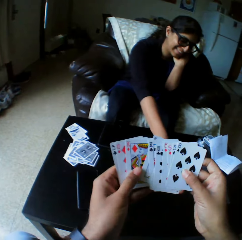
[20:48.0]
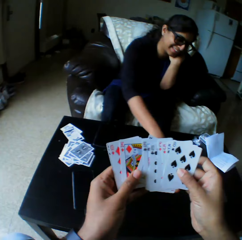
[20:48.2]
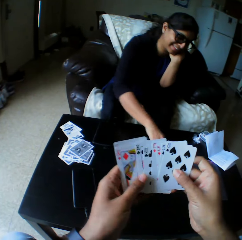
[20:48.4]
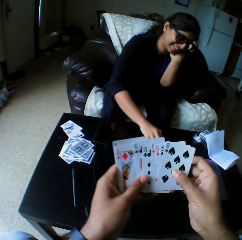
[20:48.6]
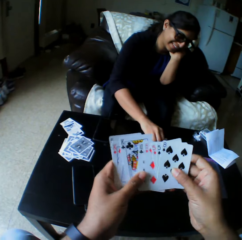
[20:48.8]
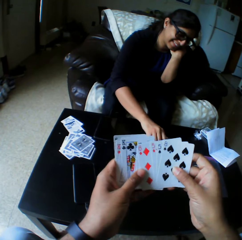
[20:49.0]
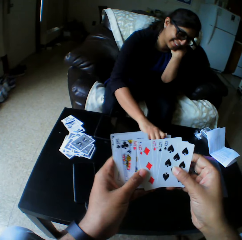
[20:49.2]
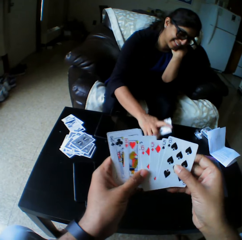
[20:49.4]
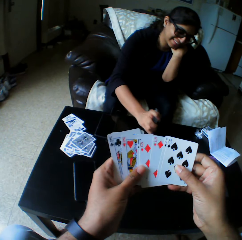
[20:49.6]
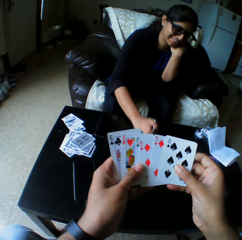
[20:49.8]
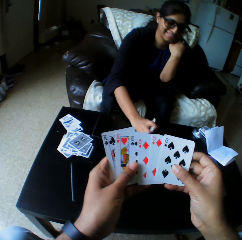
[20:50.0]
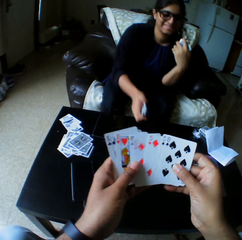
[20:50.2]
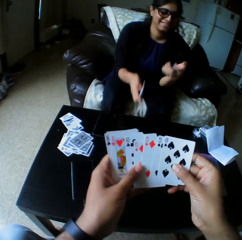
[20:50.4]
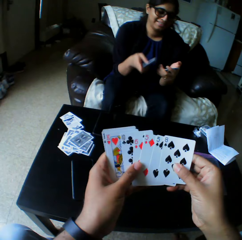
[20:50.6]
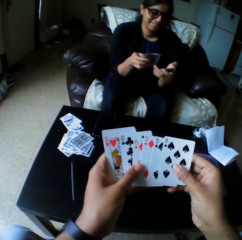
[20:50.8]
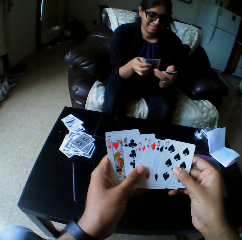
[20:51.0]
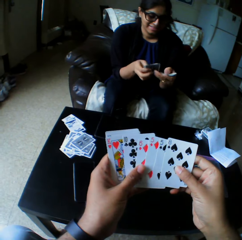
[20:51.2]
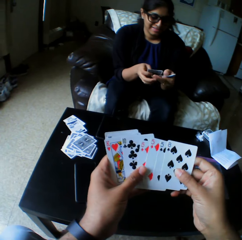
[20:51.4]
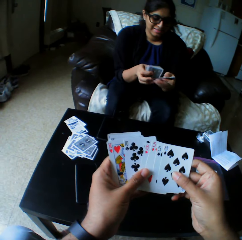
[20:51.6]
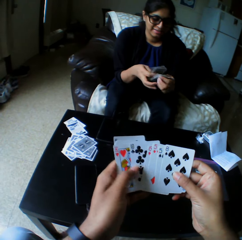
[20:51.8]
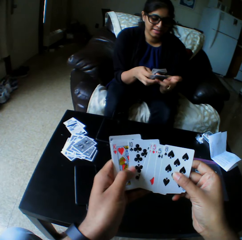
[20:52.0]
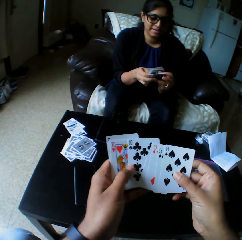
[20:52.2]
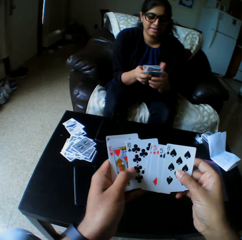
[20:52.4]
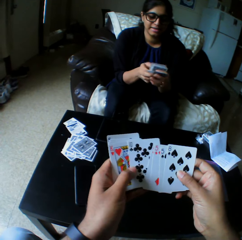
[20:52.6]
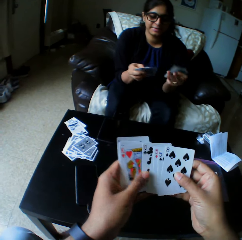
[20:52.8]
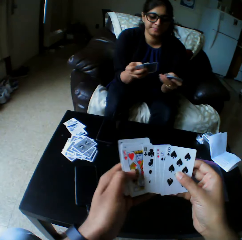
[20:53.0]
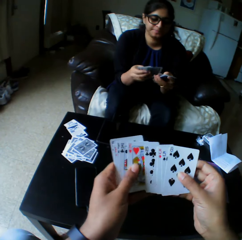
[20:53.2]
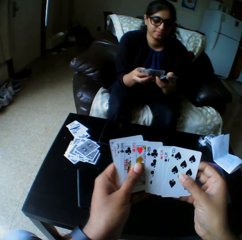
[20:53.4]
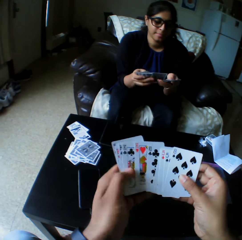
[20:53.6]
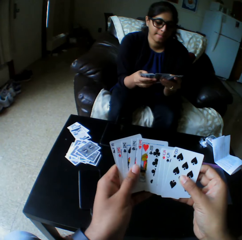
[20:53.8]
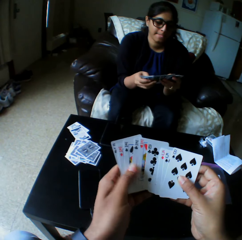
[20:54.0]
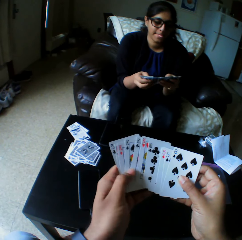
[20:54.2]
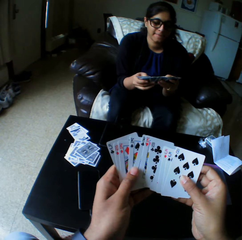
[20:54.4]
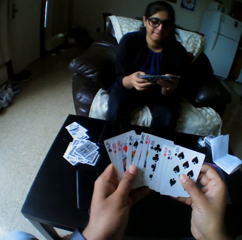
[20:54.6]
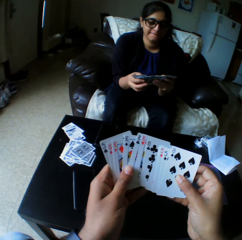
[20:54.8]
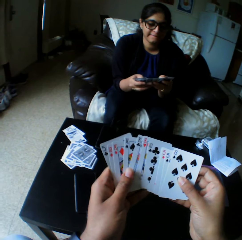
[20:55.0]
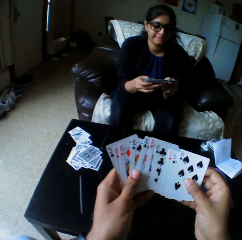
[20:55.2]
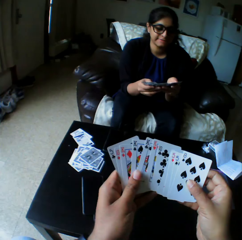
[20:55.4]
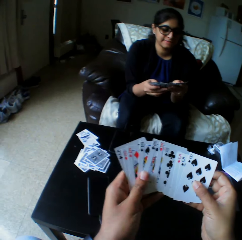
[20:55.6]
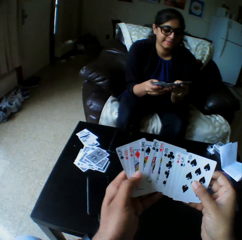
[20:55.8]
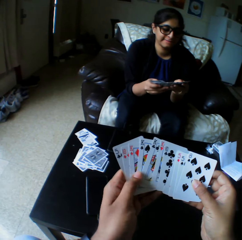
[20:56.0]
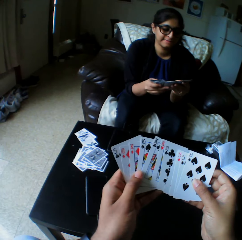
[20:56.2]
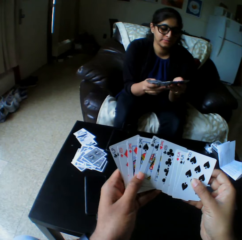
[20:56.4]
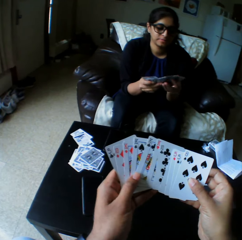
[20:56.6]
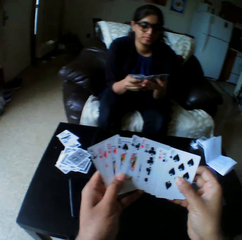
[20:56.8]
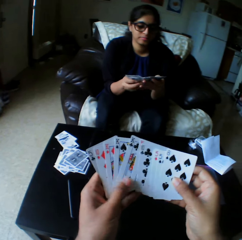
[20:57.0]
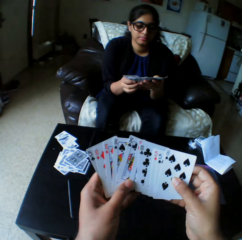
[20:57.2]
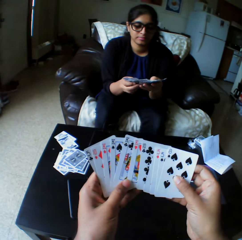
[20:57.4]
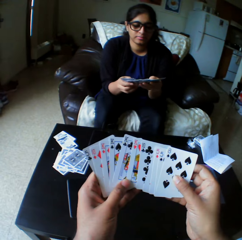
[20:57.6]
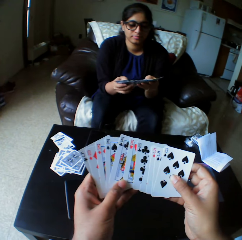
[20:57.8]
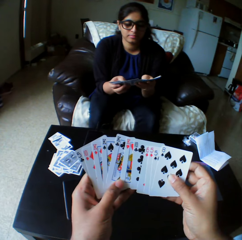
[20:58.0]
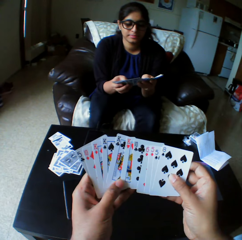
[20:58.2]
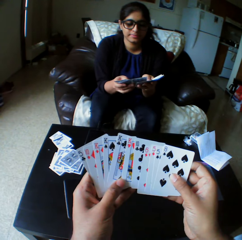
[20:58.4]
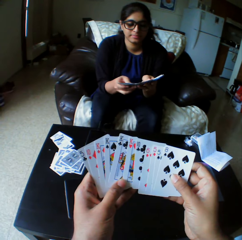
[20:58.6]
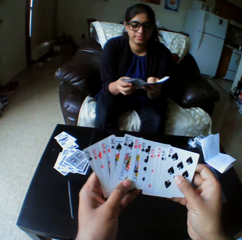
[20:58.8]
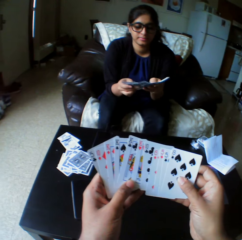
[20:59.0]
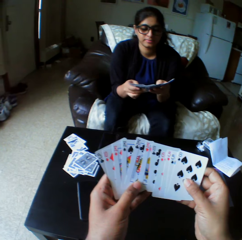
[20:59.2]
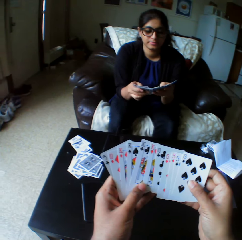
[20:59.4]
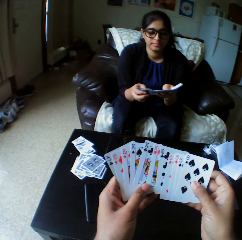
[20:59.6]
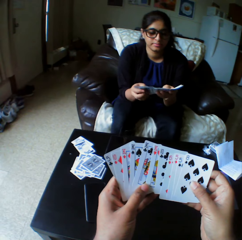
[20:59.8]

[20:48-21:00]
A lady picks up a card with her right hand. The lady taps the play cards on the table. The lady shuffles the cards with both hands. The lady selects the play cards.

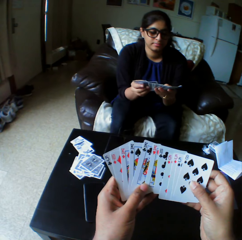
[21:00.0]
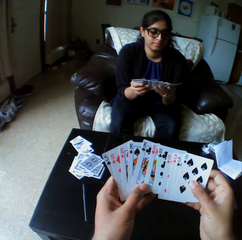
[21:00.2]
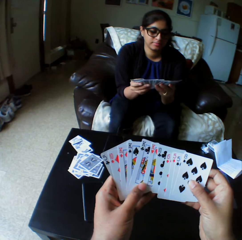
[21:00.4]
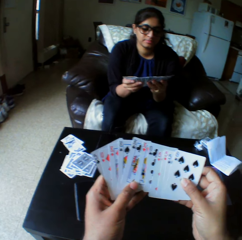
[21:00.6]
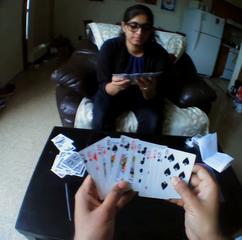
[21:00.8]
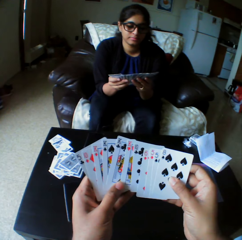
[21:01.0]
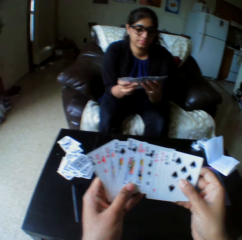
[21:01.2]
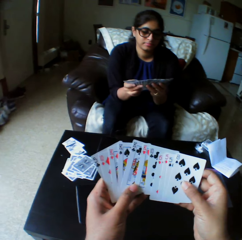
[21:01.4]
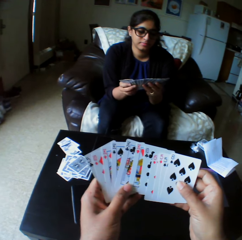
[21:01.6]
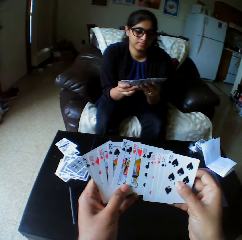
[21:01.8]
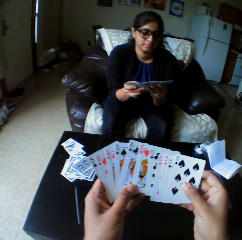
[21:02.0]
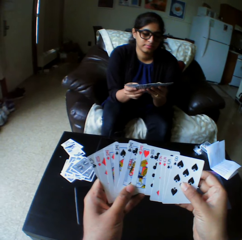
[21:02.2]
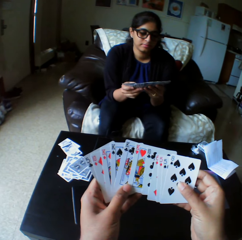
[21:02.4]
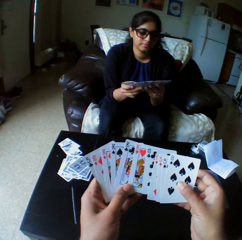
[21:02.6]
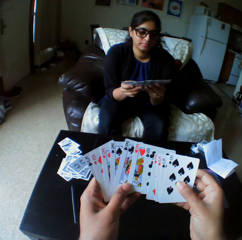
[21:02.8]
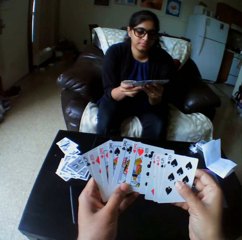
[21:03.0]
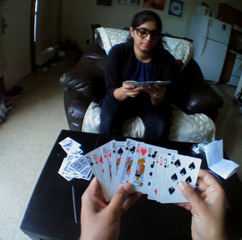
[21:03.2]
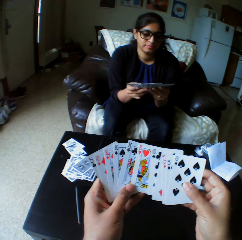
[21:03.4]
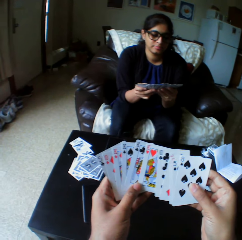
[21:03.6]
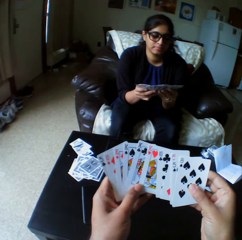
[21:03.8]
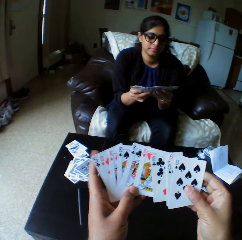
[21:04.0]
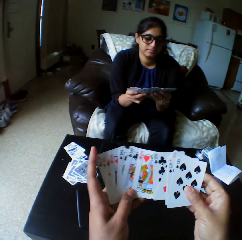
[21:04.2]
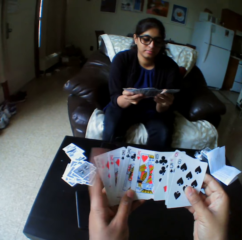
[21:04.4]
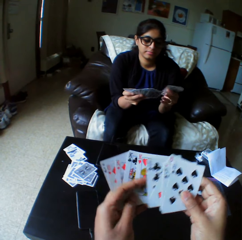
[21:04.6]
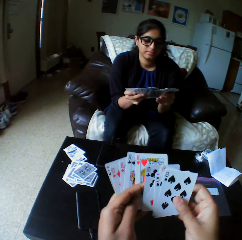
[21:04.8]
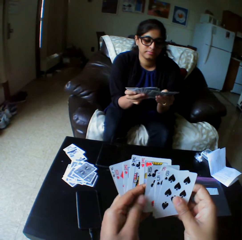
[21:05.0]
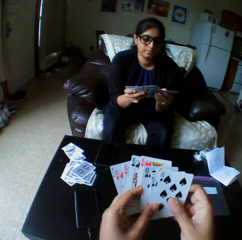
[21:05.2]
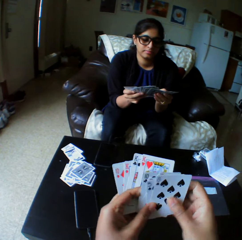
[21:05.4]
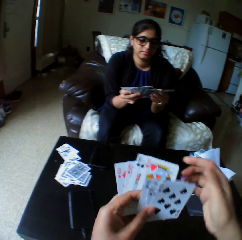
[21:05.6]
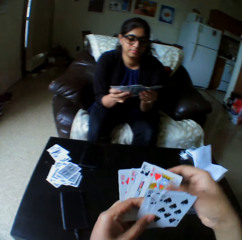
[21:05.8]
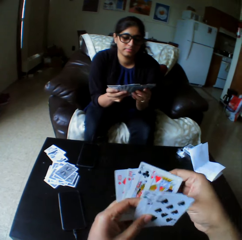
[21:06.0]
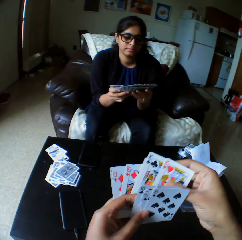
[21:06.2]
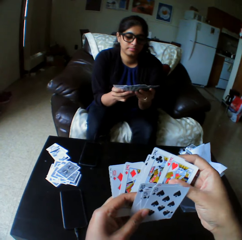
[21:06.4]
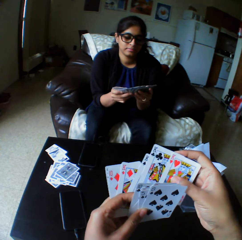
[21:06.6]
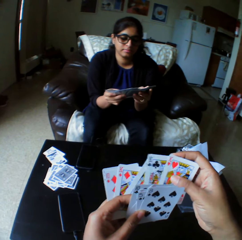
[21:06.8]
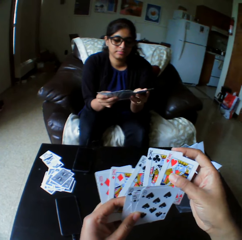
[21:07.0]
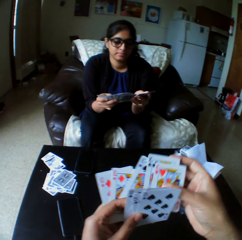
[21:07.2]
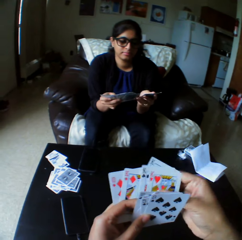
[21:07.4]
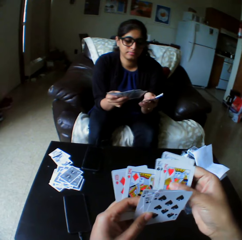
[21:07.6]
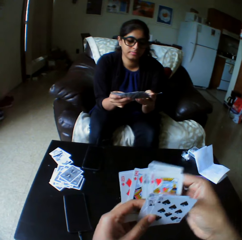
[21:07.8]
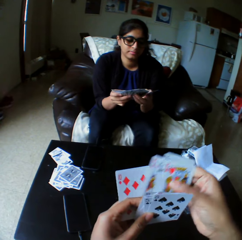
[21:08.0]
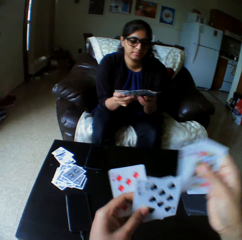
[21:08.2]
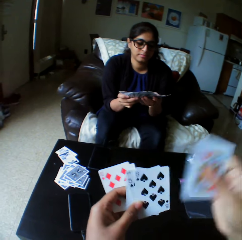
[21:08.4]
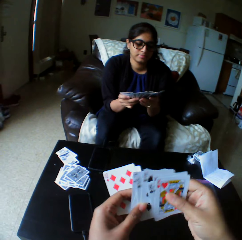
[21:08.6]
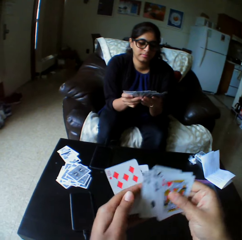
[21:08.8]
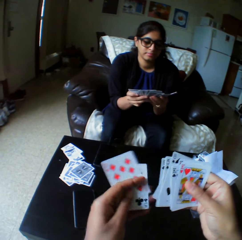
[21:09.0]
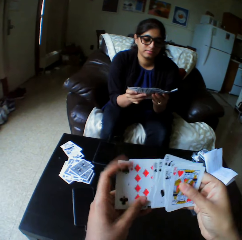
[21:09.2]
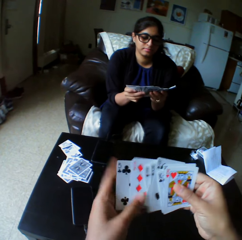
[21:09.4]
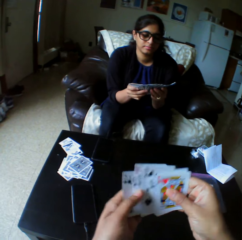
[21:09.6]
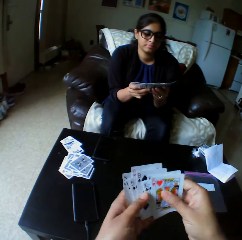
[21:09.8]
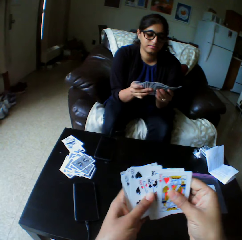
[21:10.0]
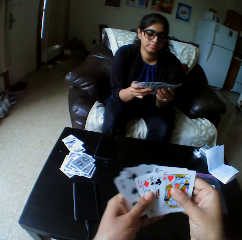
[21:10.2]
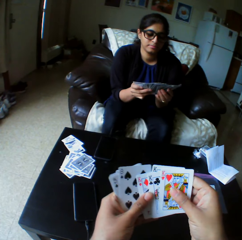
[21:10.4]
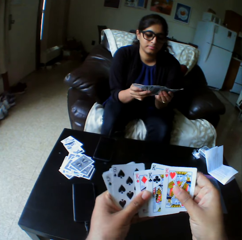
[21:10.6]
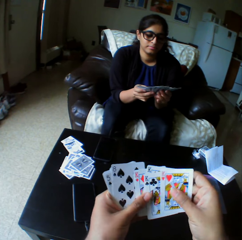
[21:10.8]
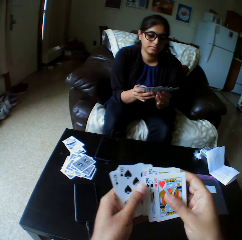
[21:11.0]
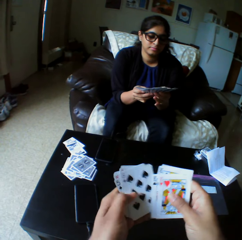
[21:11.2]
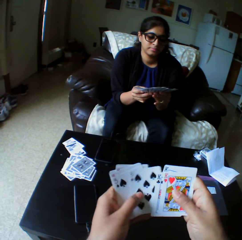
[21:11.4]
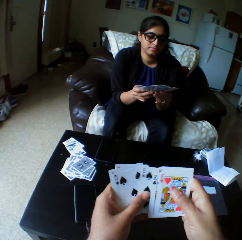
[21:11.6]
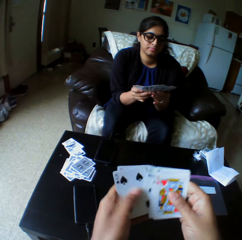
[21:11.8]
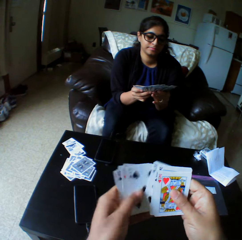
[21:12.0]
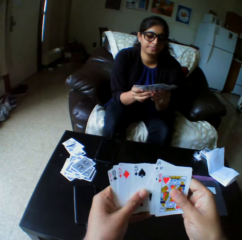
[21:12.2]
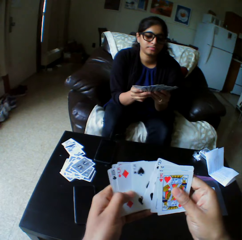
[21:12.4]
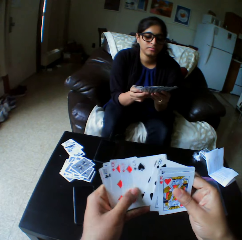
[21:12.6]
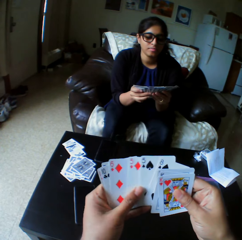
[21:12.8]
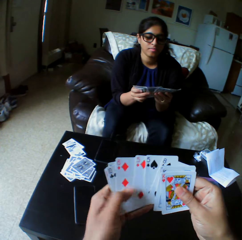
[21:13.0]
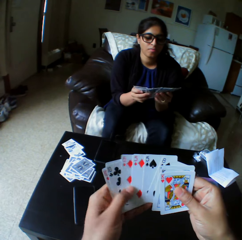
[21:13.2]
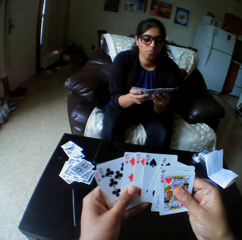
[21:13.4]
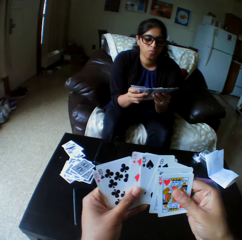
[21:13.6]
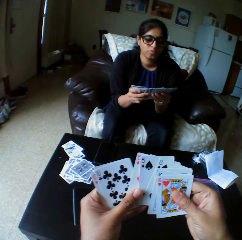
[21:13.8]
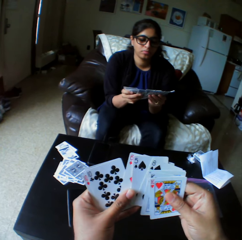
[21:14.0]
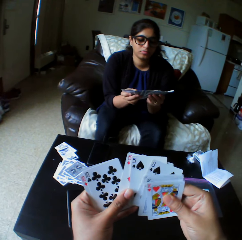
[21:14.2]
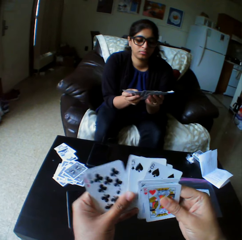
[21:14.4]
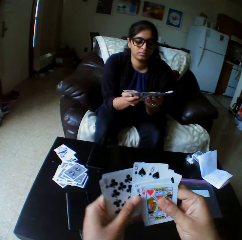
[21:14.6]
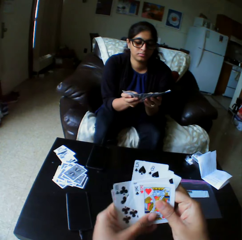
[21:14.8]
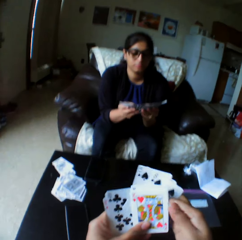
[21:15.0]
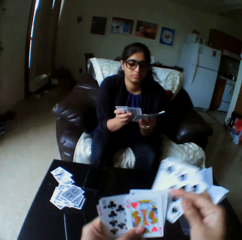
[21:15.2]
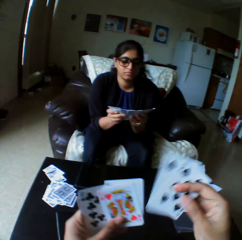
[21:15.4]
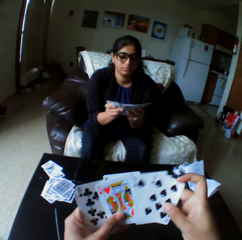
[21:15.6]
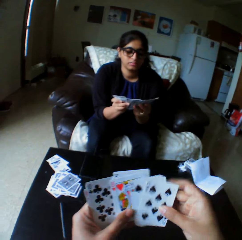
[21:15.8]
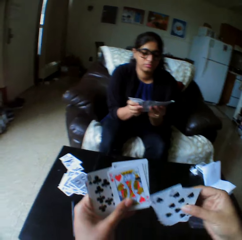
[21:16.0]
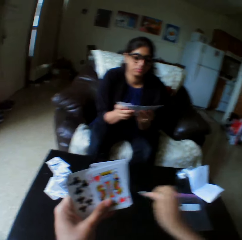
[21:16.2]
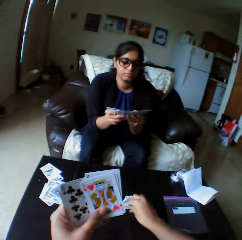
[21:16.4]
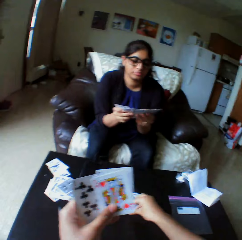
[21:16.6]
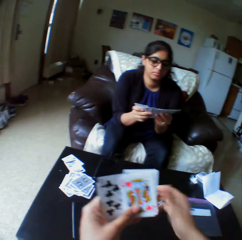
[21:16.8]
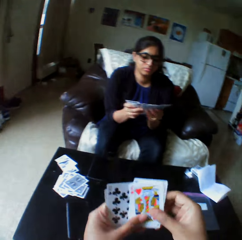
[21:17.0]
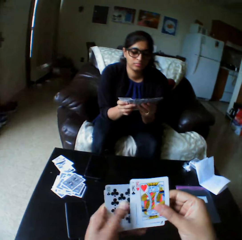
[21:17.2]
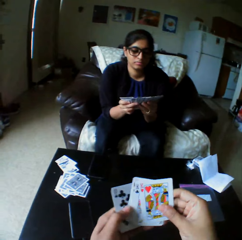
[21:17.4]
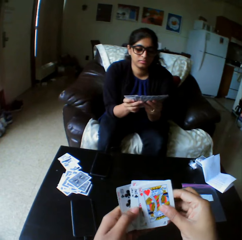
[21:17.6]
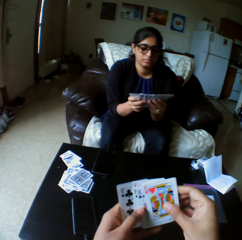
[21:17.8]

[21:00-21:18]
The camera wearer looks at the play cards. They take a play card. They select the play cards. They take the play cards. They drop the cards with the right hand.
